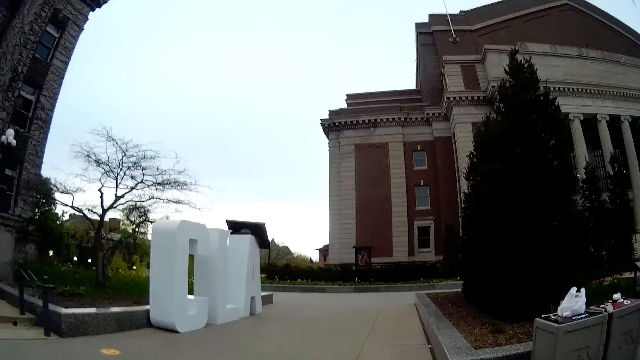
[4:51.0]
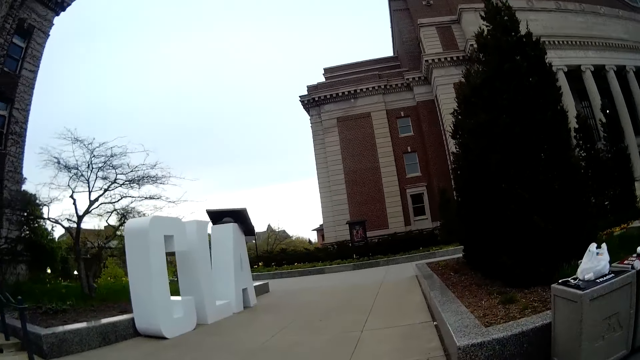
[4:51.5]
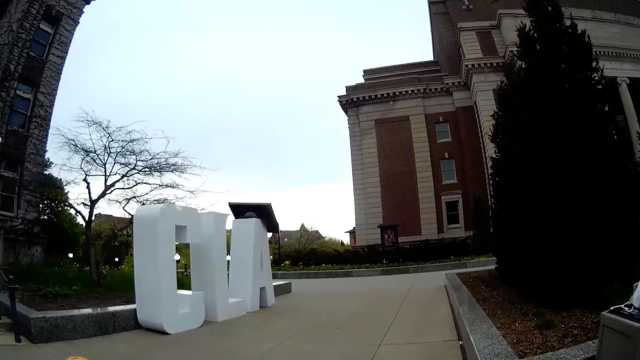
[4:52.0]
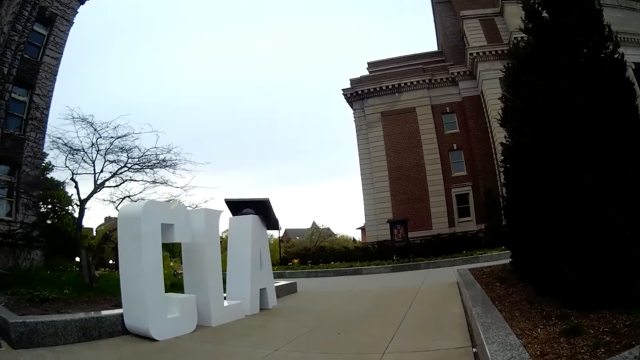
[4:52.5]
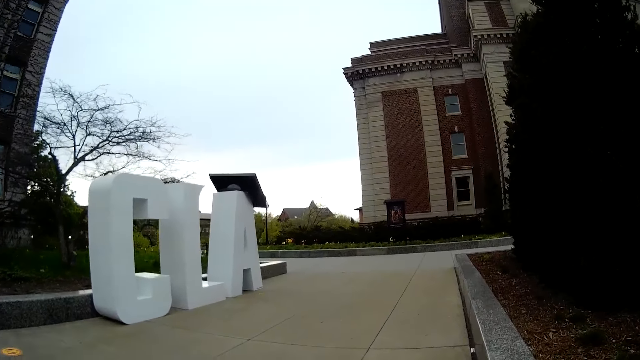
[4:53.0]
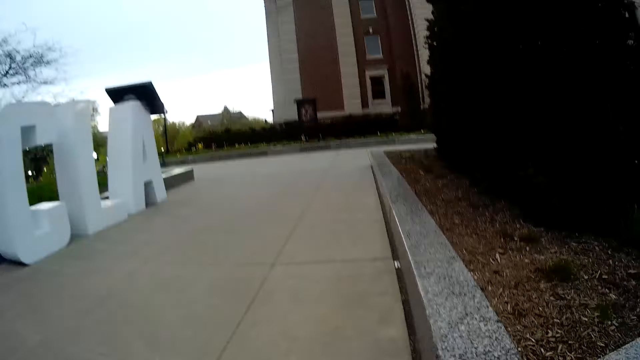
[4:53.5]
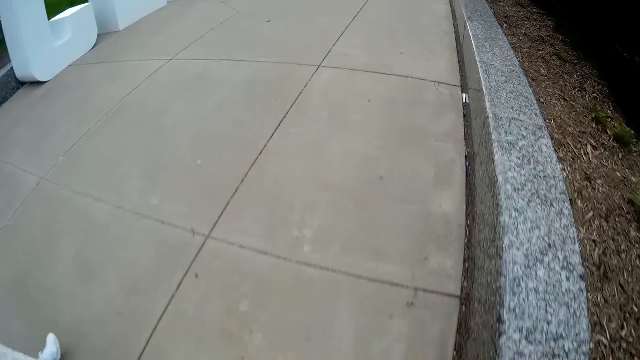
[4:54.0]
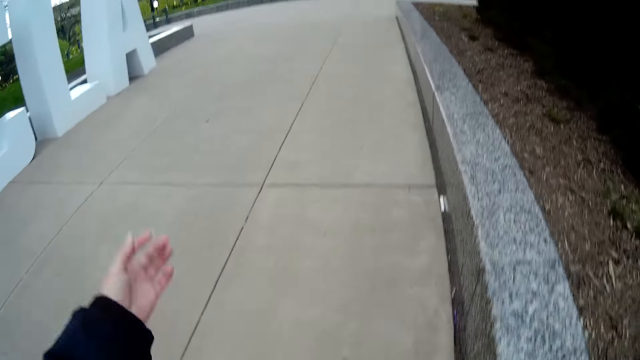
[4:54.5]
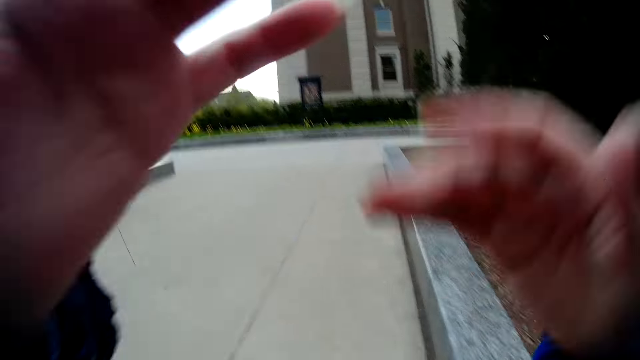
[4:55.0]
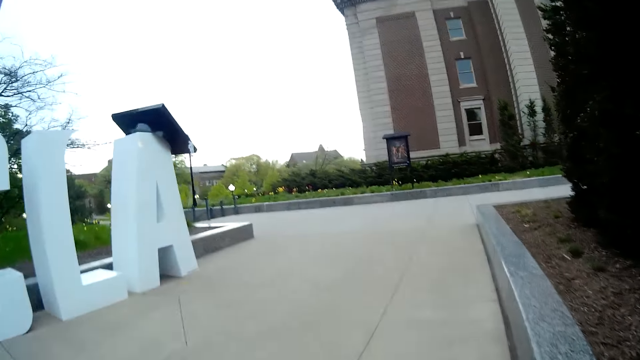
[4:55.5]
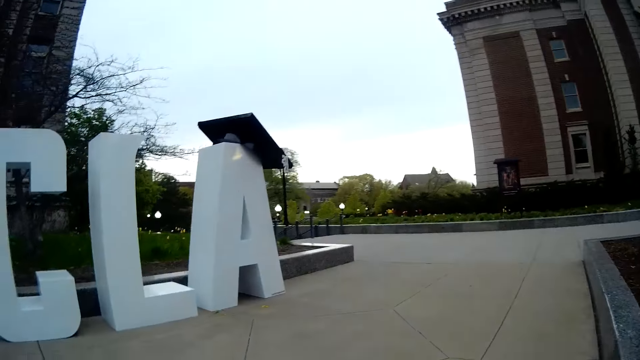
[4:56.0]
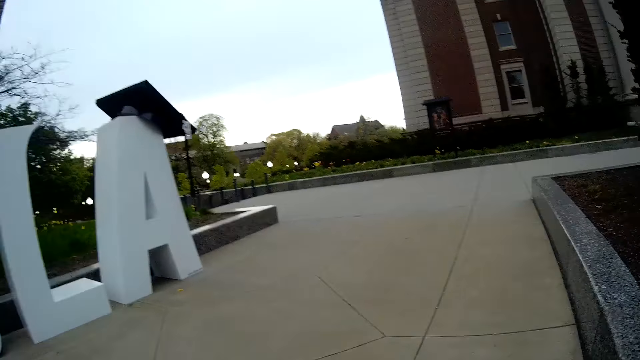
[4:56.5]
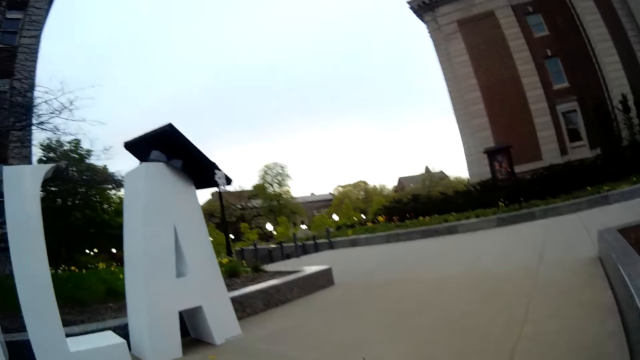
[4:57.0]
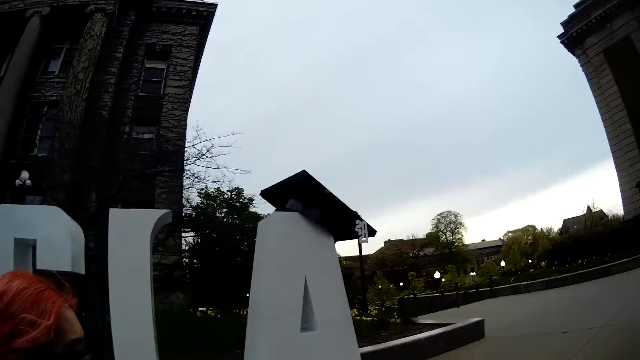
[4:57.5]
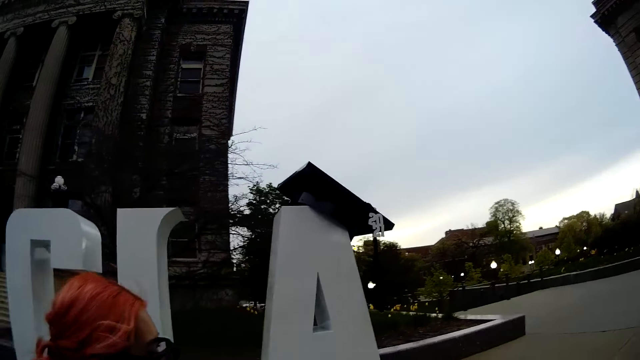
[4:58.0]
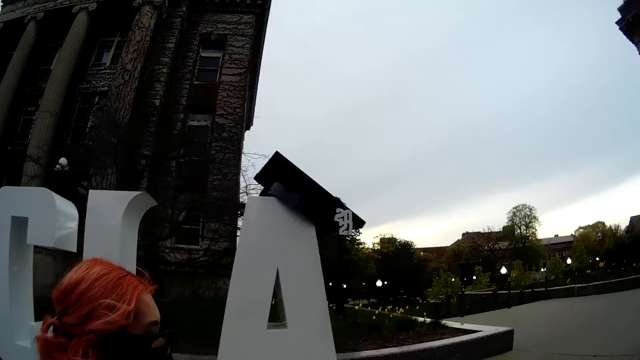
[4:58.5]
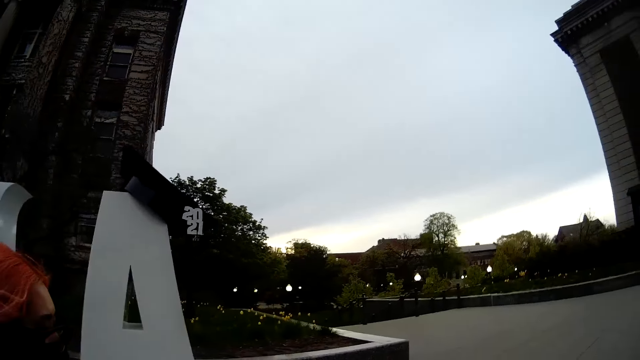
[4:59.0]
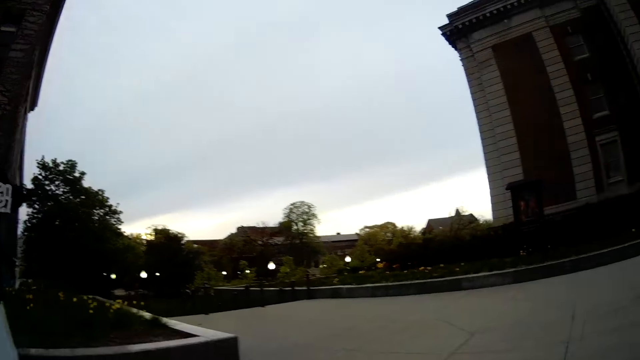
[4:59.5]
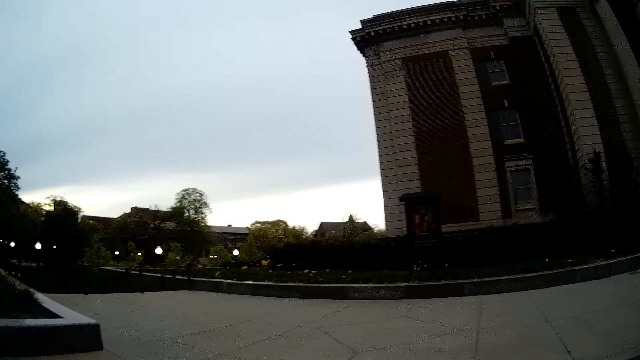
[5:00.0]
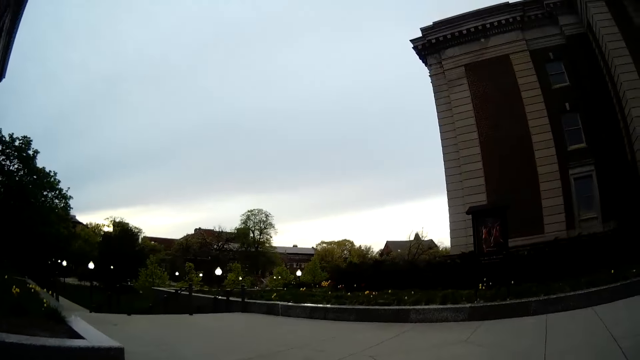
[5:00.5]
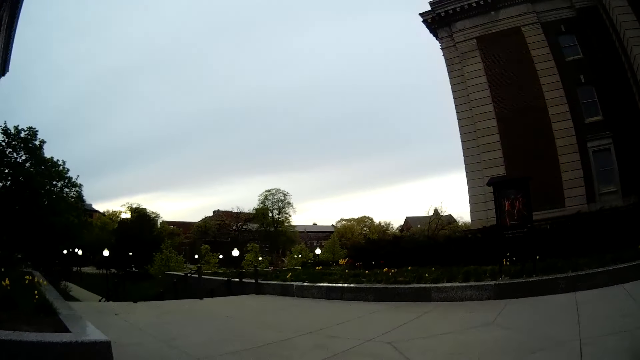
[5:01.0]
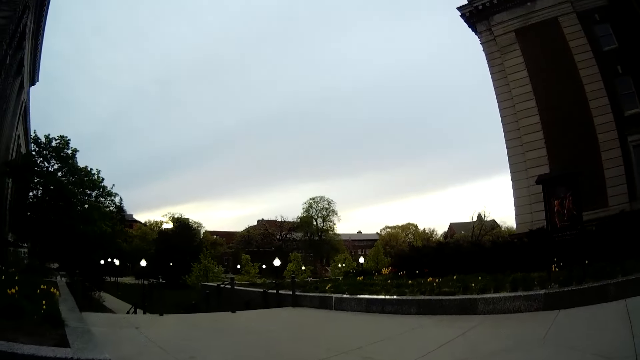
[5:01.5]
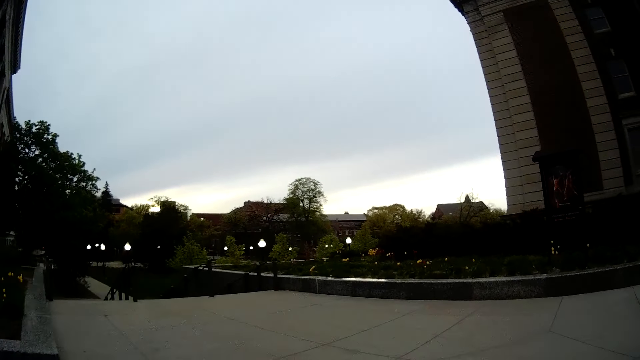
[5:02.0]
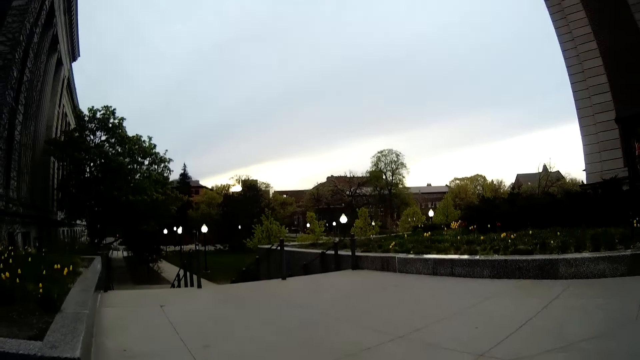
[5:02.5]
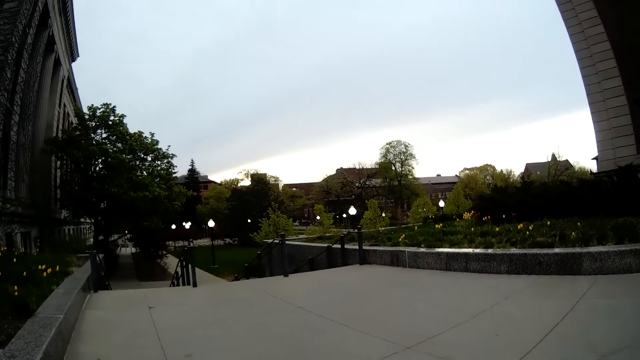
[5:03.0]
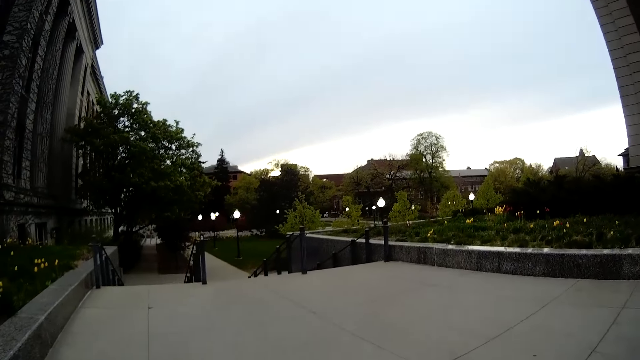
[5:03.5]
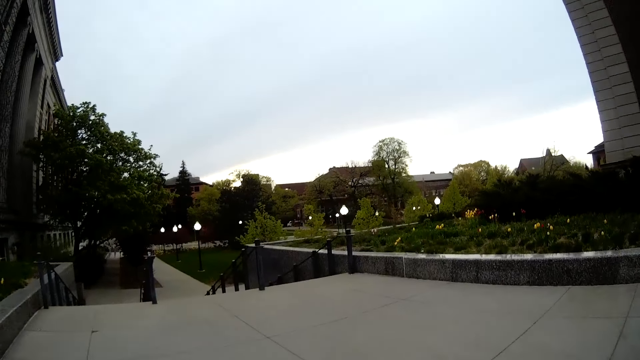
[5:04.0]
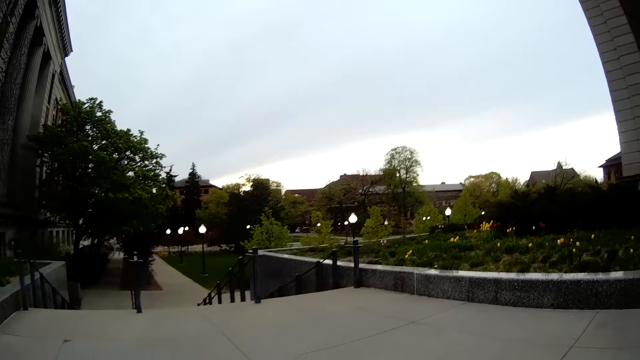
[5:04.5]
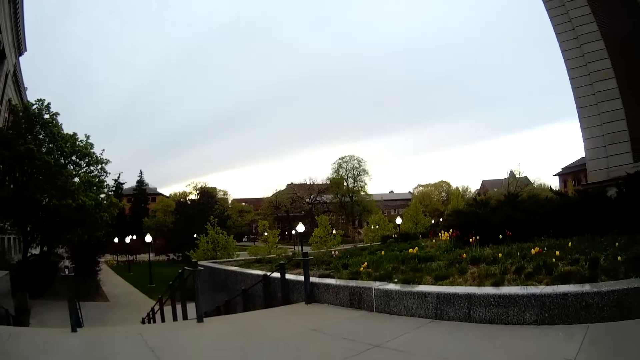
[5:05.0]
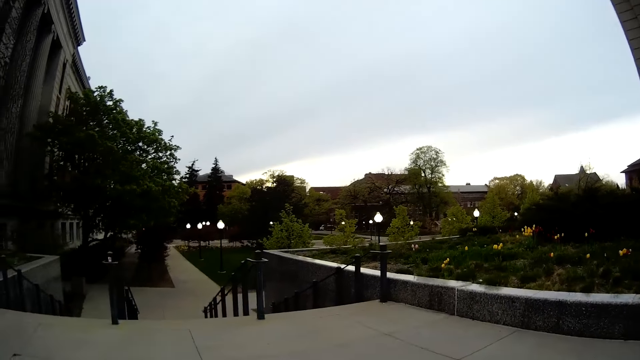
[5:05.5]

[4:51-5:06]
The camera wearer adjusts a camera on her head with both hands. They lift up his hand. A woman looks at the camera. The woman walks alongside the camera wearer. The camera wearer walks on the sidewalk.

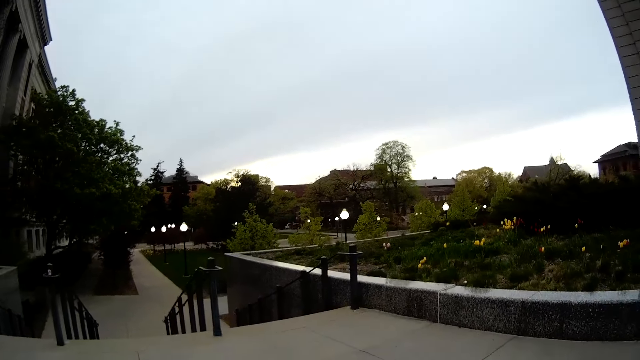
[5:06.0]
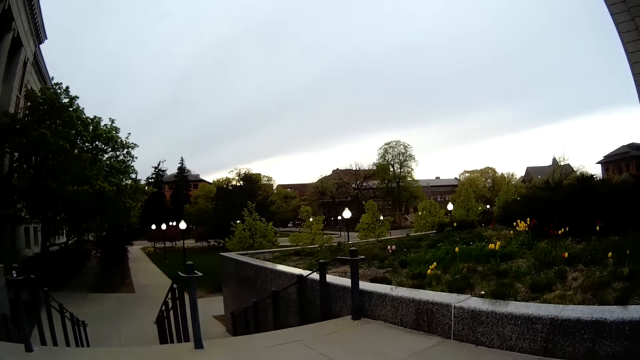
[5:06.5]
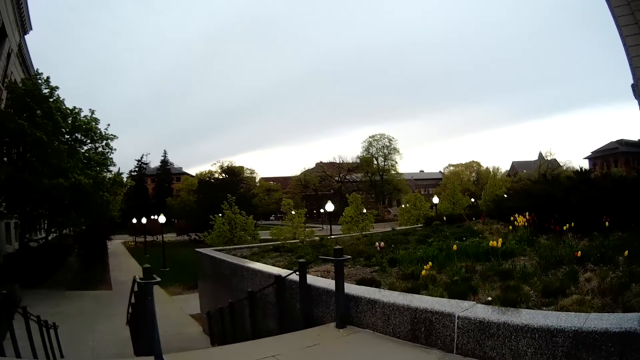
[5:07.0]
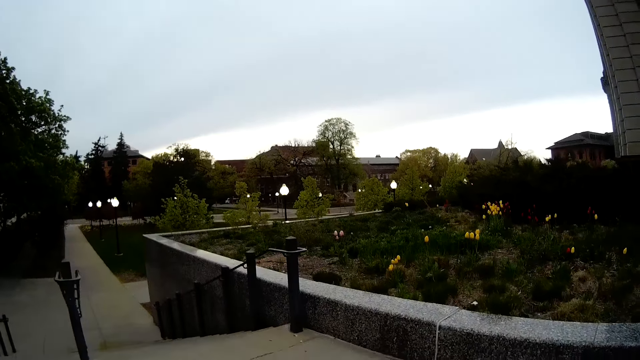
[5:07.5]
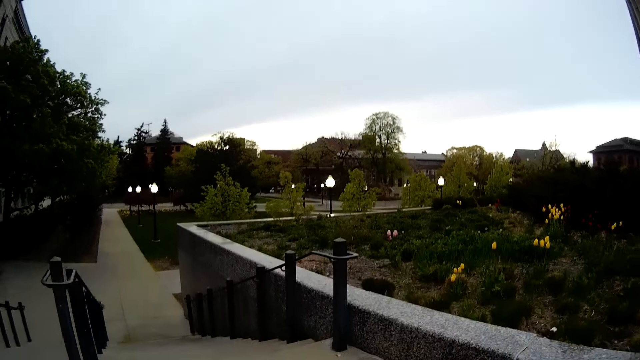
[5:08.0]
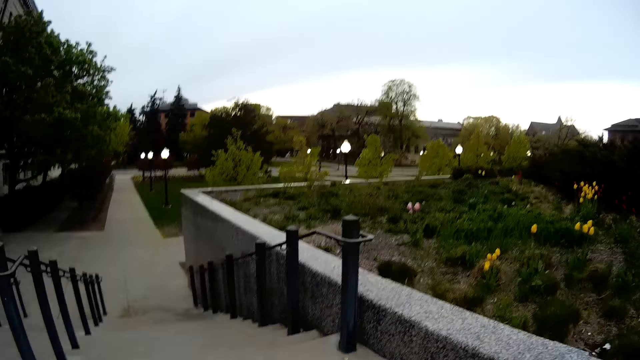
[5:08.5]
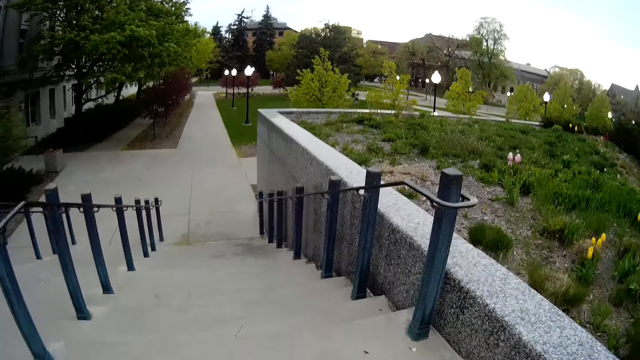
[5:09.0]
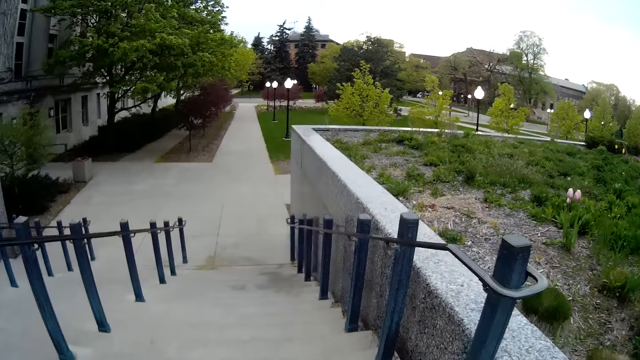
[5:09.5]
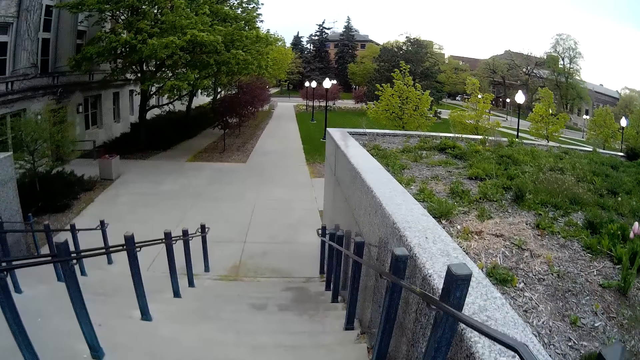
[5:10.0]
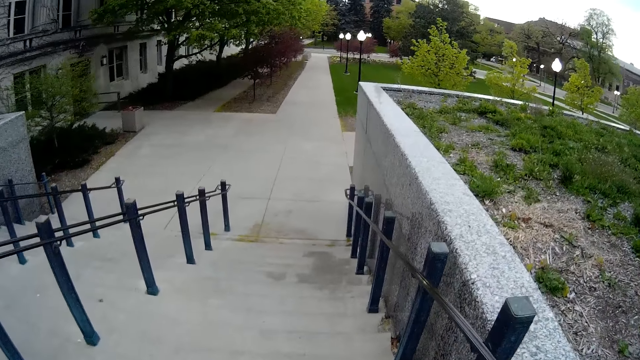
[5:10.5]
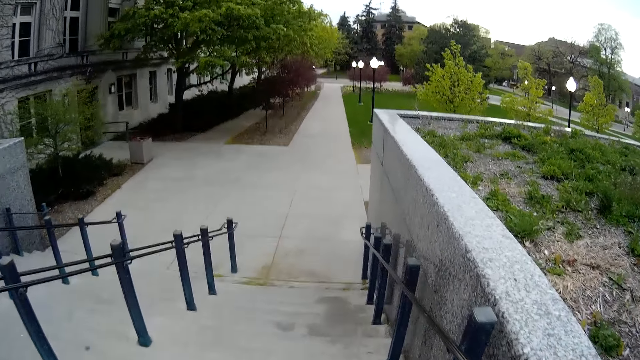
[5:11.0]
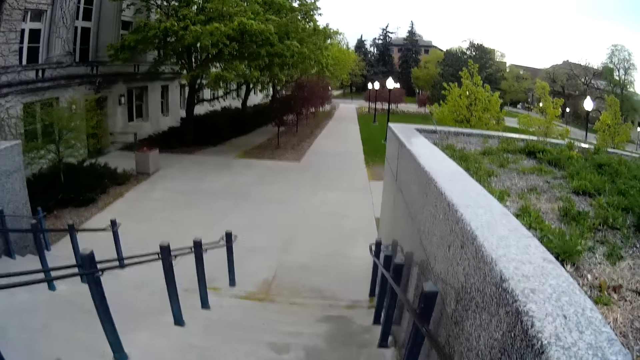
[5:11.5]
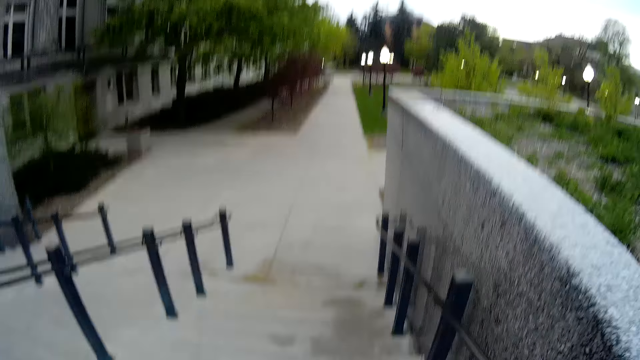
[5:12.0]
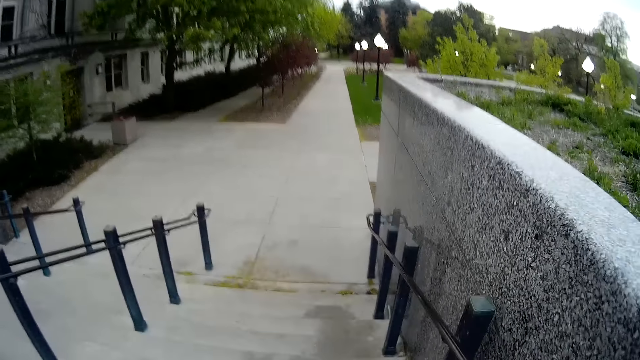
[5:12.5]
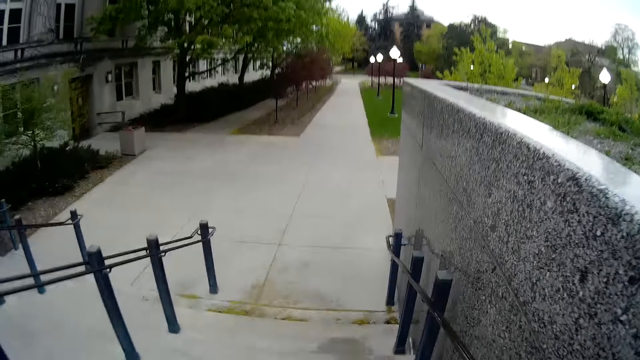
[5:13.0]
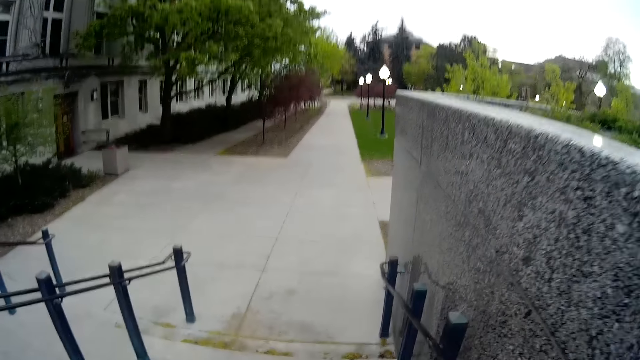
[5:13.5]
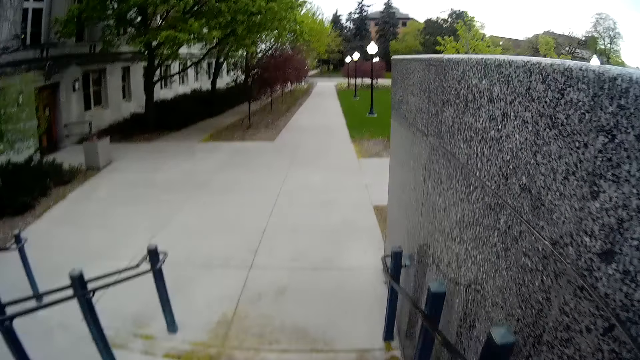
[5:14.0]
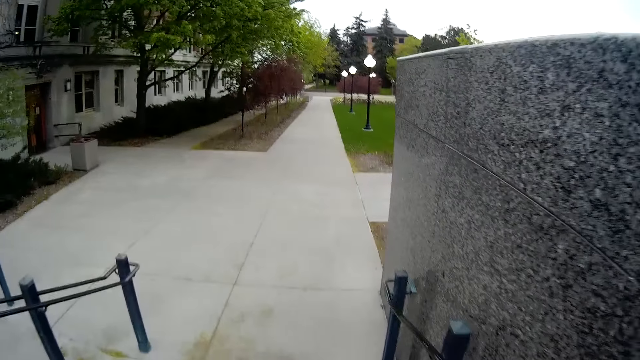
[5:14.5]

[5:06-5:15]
The camera wearer walks down a flight of stairs.
